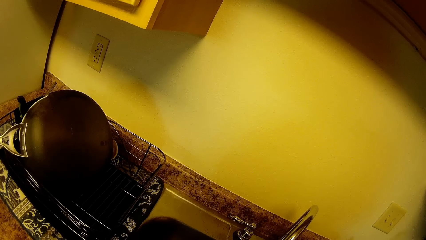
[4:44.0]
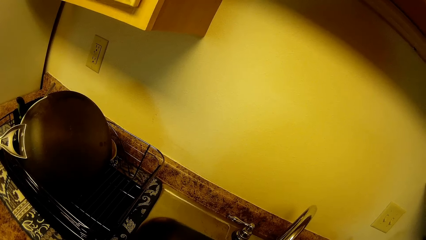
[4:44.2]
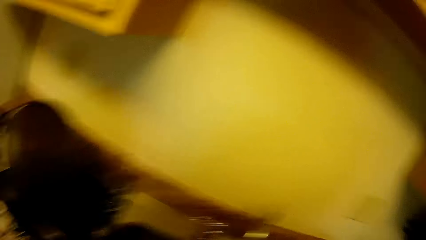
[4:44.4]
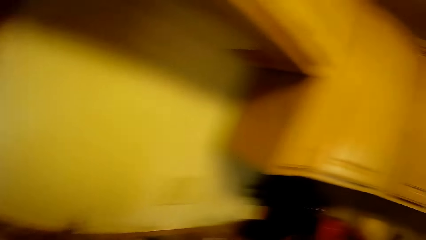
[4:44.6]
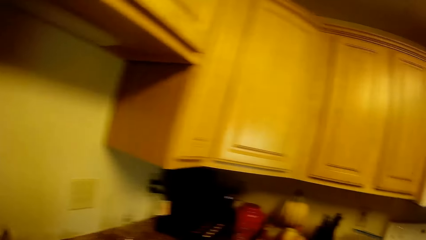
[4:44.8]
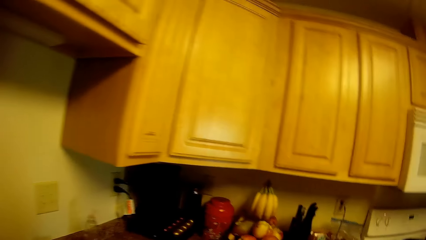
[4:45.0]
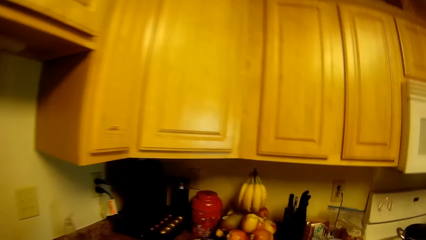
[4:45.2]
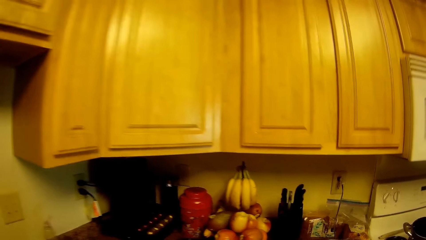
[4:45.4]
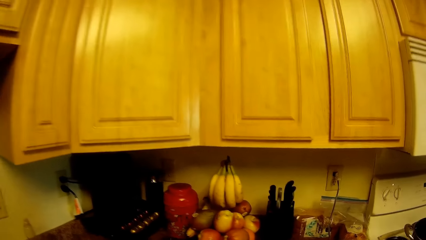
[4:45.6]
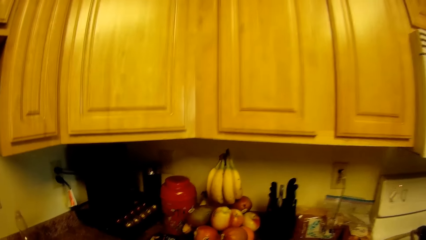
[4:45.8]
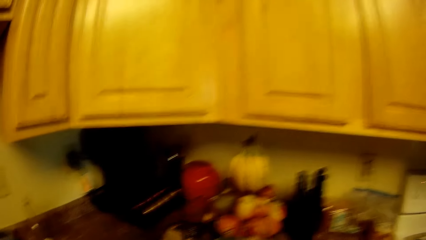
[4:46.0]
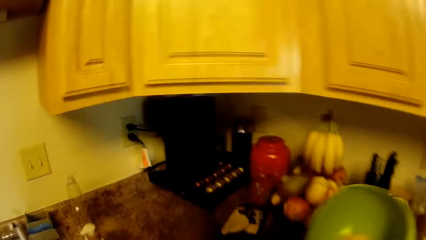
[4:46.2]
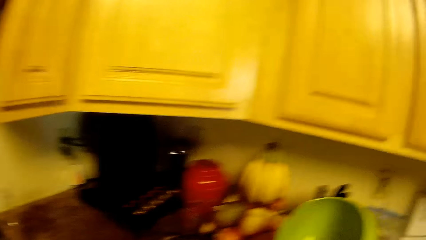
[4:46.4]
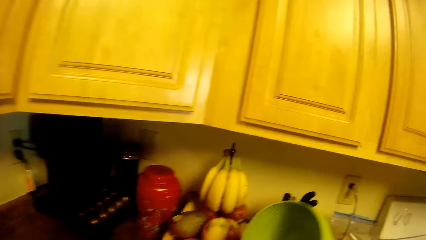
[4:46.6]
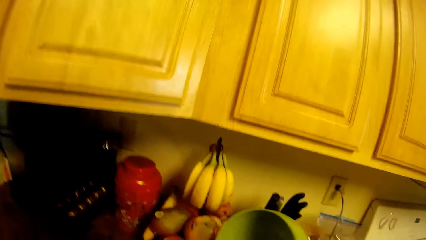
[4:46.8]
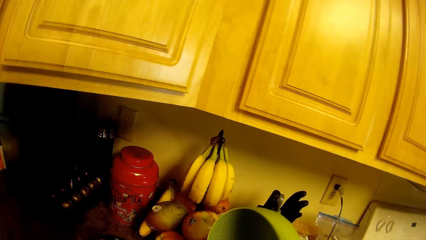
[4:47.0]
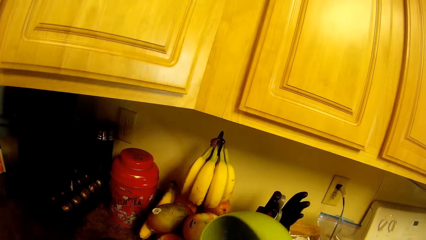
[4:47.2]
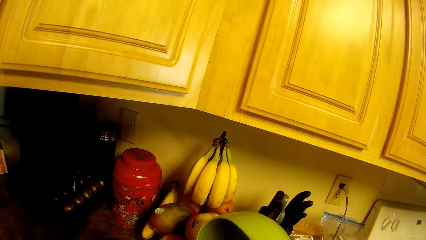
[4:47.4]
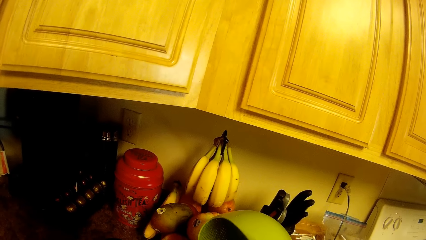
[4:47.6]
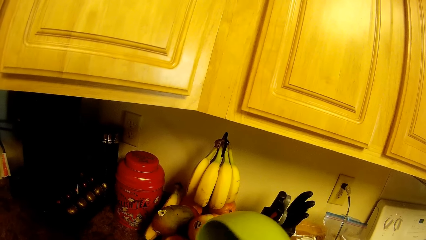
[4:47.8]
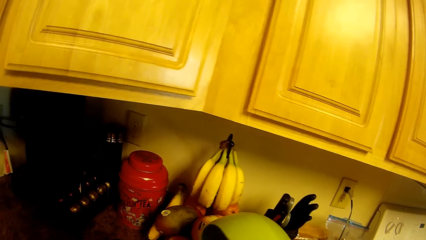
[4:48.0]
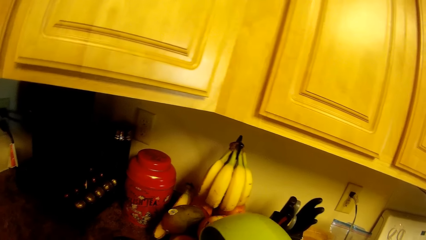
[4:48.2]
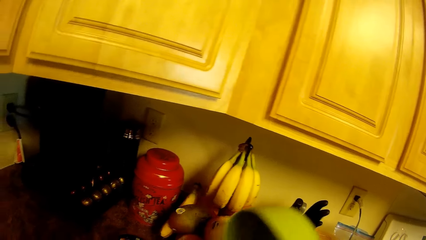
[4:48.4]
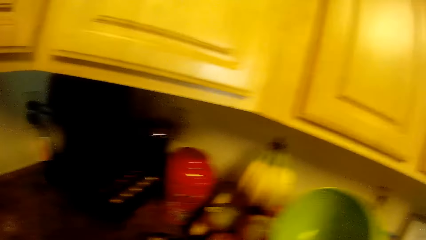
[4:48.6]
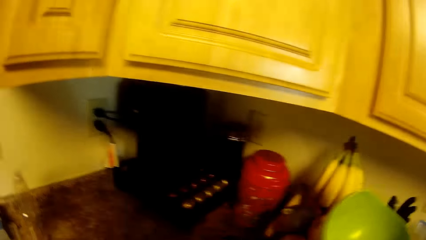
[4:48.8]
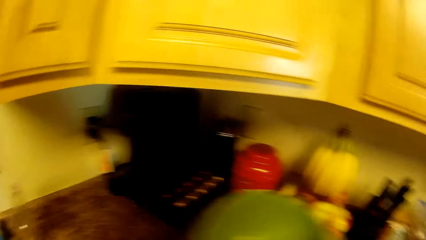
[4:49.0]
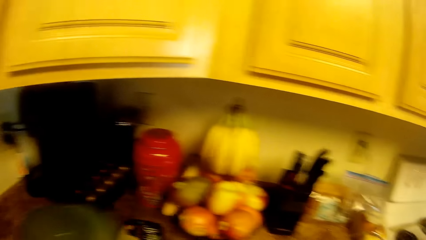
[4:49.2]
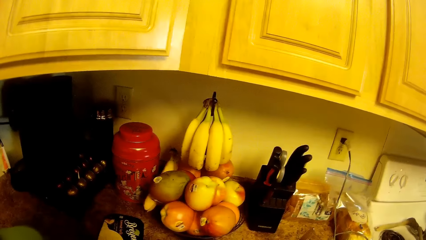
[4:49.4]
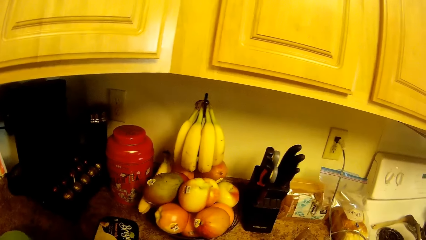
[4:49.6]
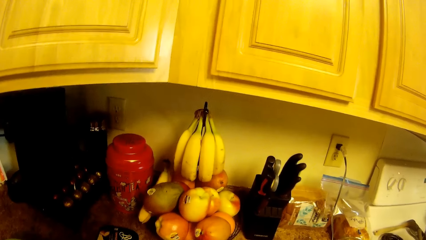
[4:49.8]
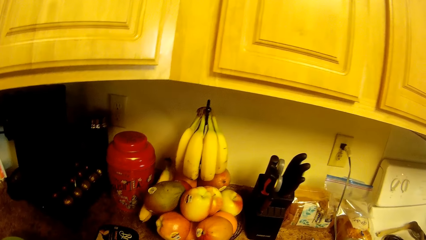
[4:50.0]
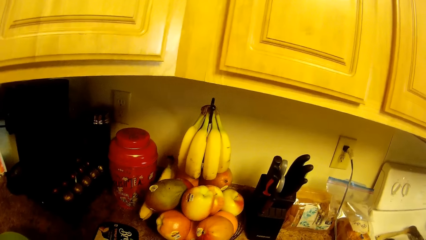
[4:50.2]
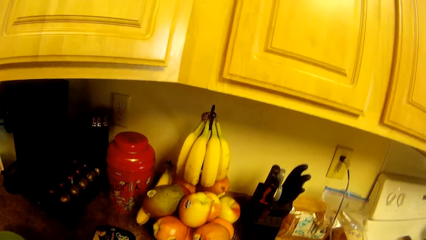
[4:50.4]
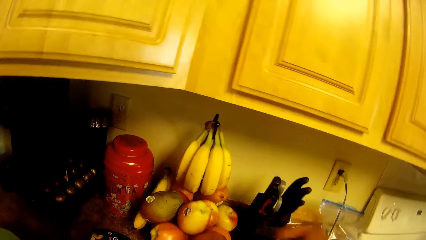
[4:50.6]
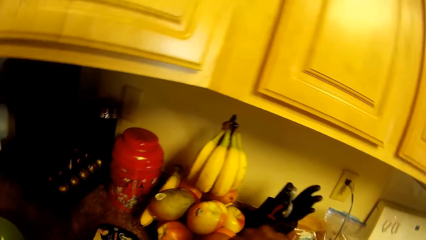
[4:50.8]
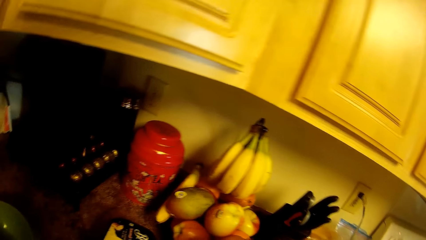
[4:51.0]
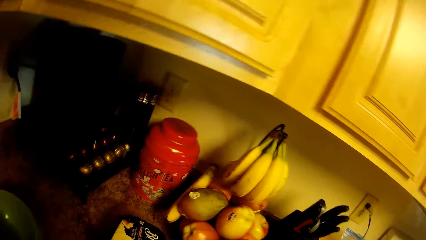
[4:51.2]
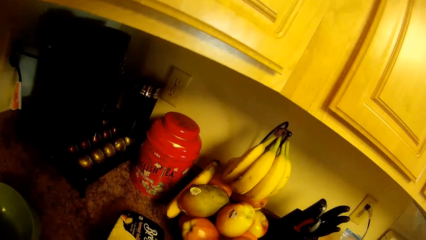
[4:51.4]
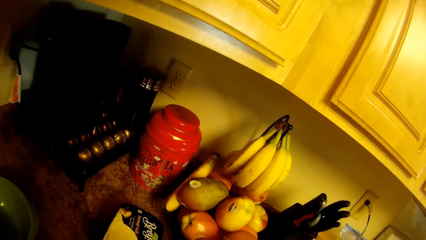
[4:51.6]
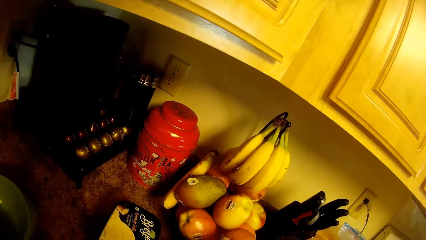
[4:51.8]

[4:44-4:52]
The camera wearer walks around the kitchen. She pours ingredients from a bowl into a blender with her right hand. She lifts the bowl and puts the bowl on the kitchen counter.

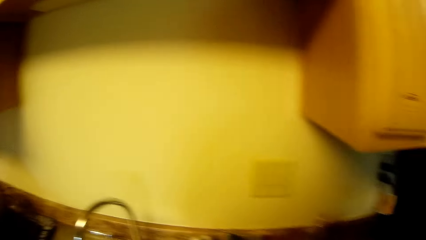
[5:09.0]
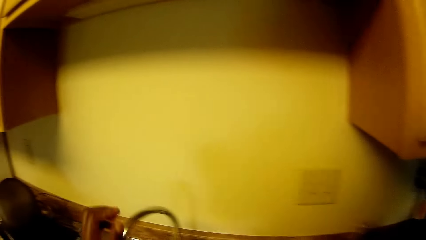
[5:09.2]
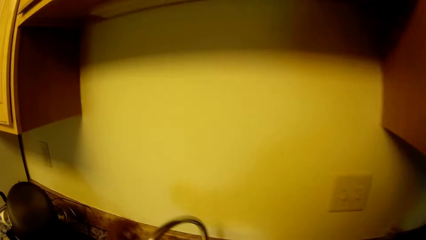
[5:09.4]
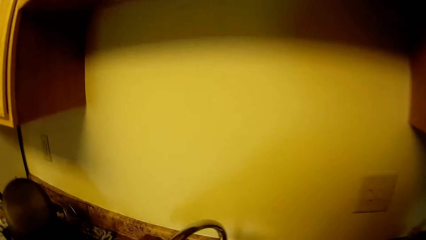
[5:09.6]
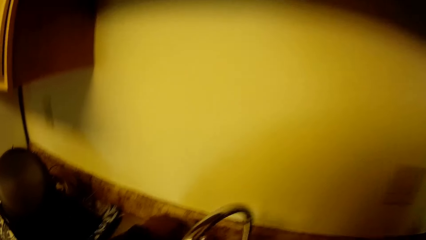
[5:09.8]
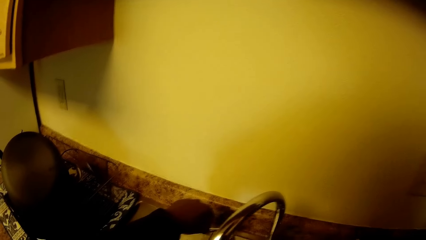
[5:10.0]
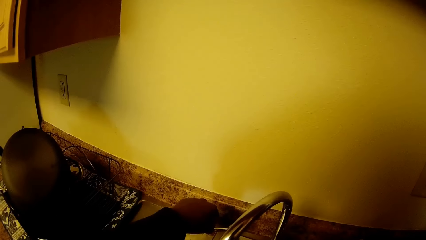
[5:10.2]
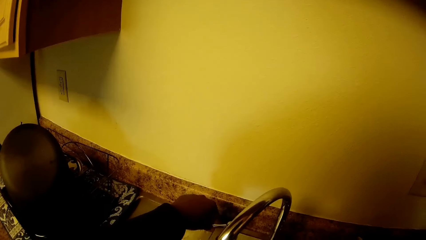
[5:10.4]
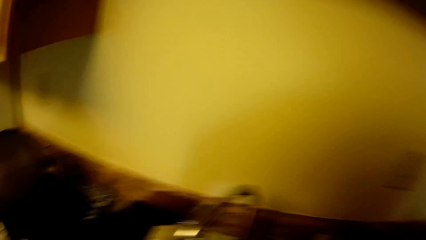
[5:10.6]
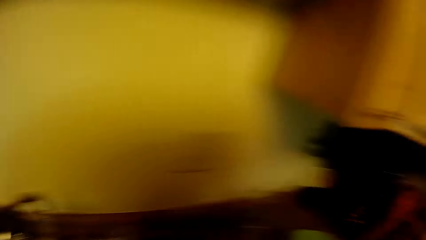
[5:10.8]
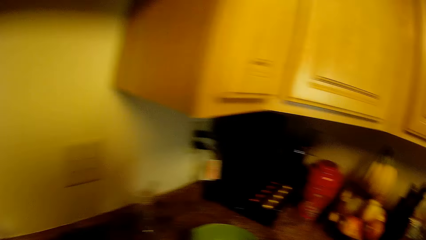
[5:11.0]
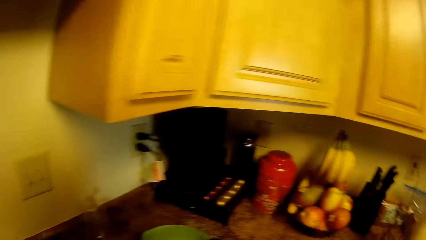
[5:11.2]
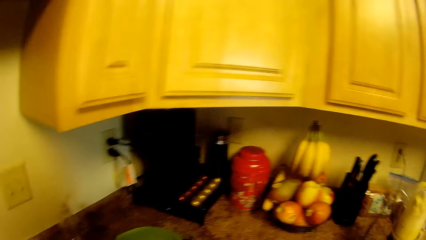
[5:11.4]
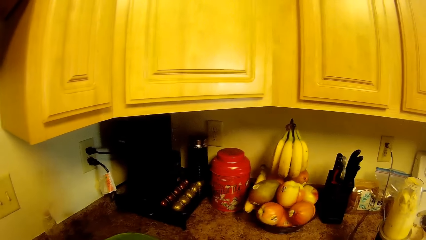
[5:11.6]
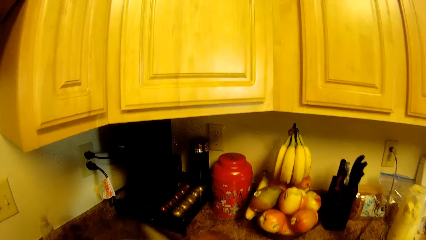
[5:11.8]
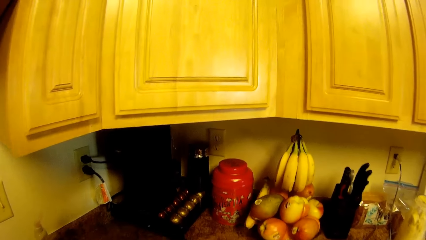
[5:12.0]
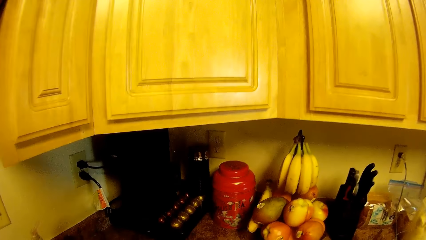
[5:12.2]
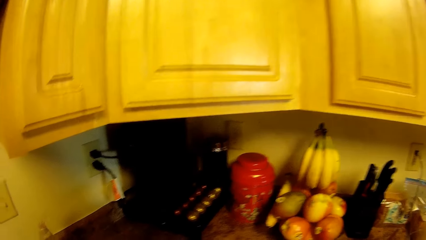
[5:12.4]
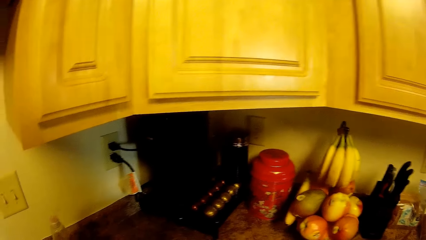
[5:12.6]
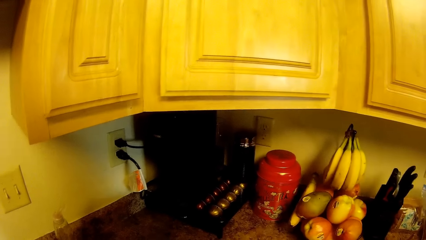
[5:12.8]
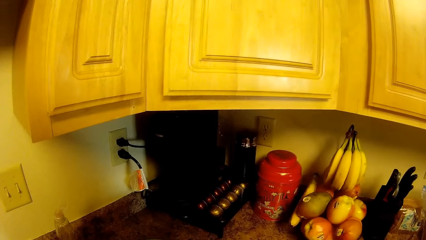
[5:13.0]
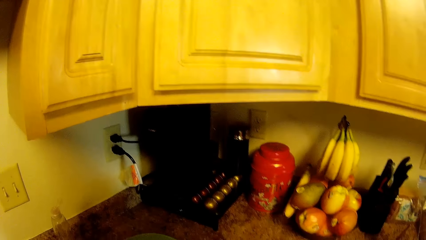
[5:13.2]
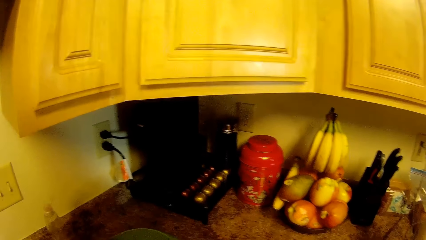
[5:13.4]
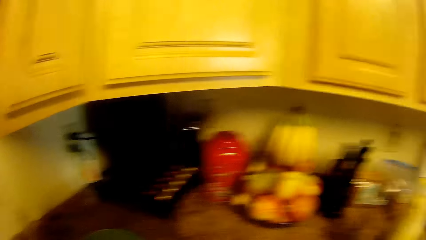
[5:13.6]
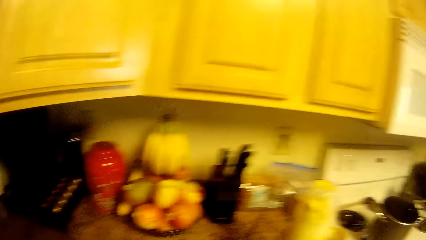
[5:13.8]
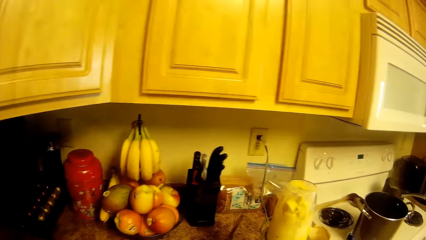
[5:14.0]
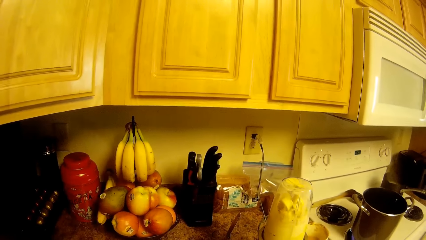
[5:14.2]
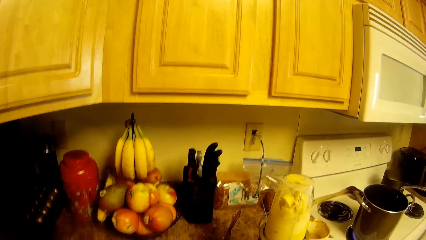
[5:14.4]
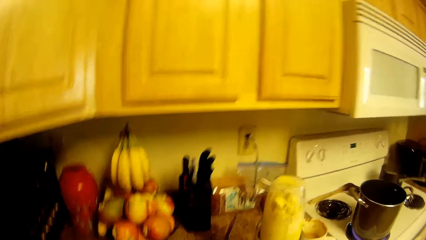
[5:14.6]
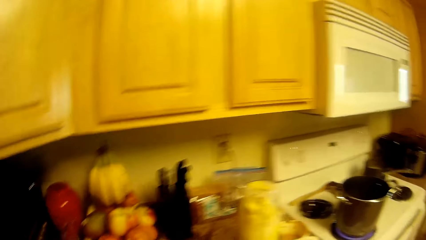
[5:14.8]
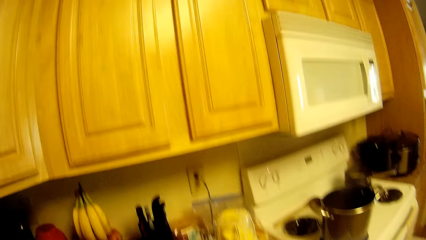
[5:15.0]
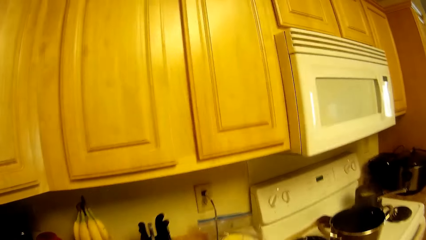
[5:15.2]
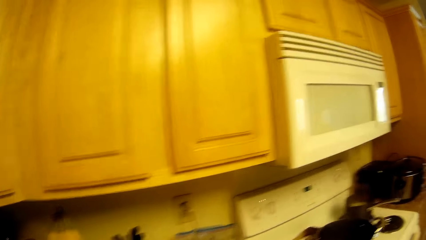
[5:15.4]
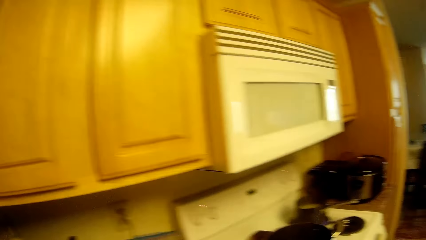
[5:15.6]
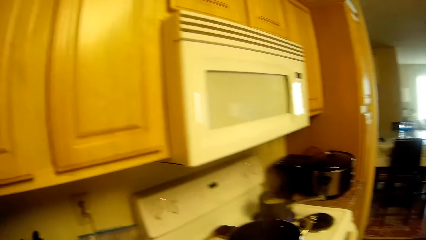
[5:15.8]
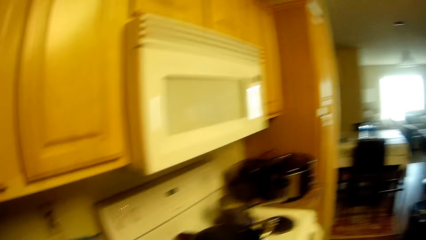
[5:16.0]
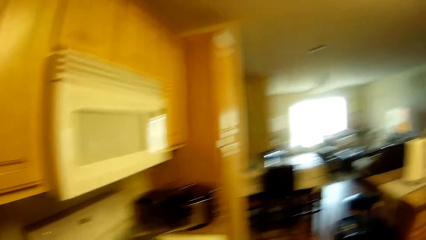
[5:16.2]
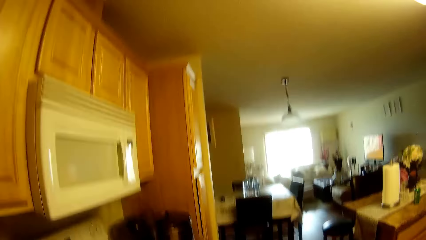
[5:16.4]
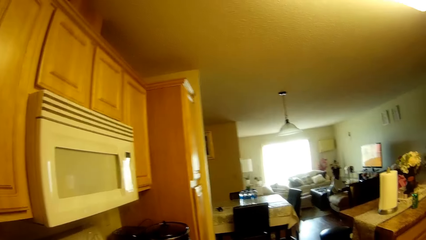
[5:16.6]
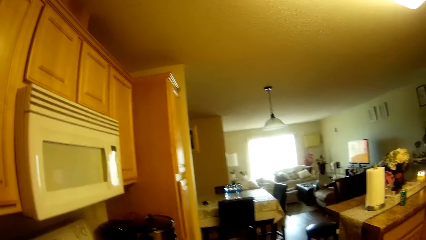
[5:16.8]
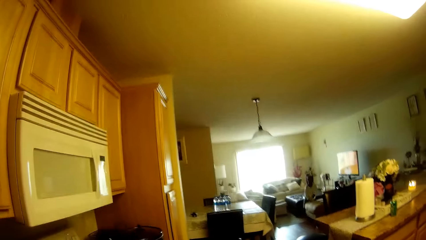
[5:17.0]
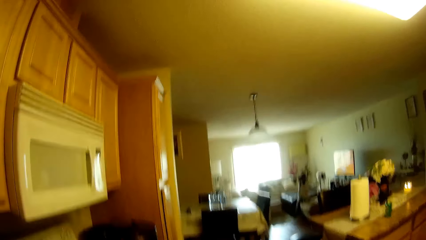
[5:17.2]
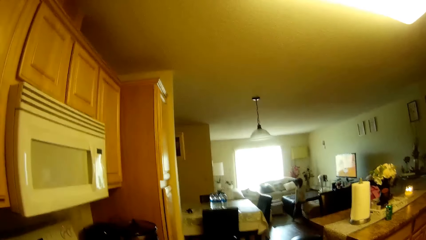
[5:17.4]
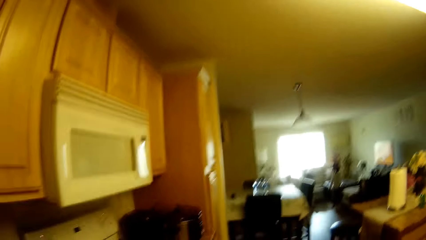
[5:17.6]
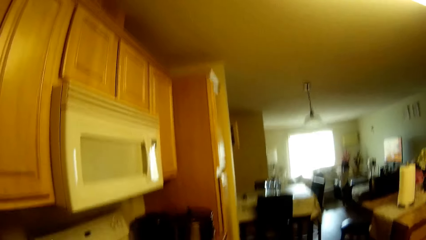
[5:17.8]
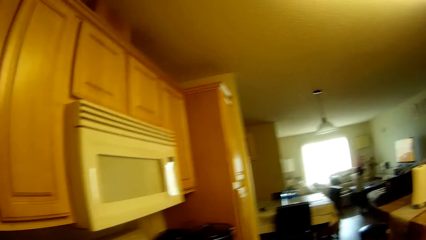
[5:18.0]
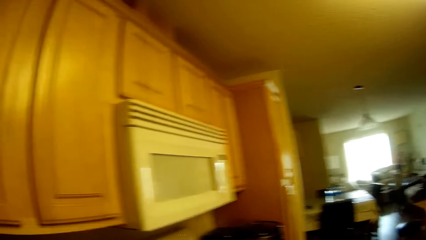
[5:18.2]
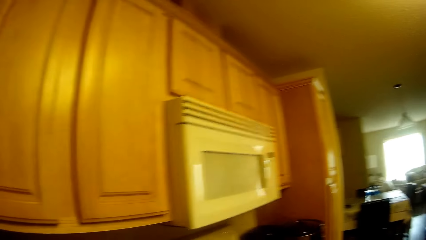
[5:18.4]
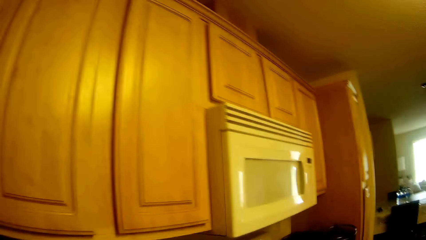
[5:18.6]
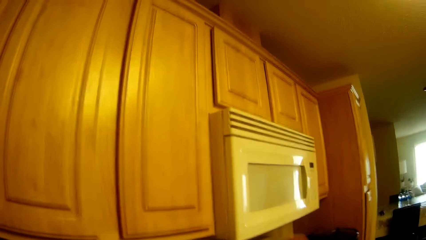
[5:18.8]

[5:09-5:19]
The camera wearer holds a sink tap with her left hand. She opens the tap.
